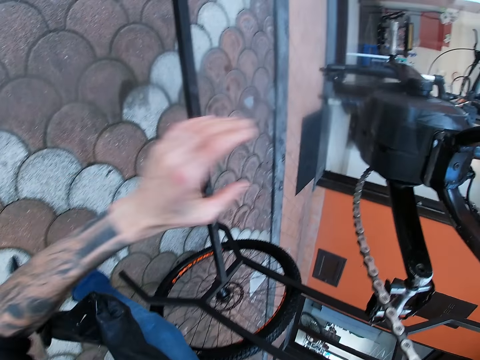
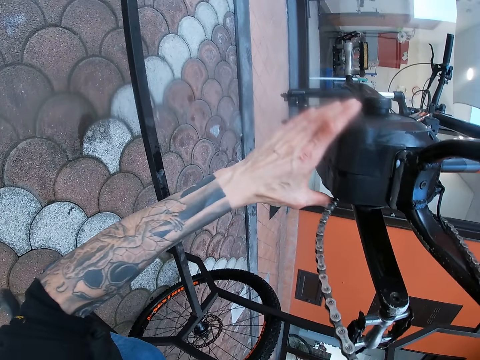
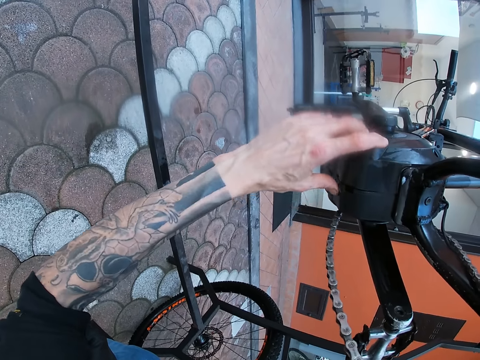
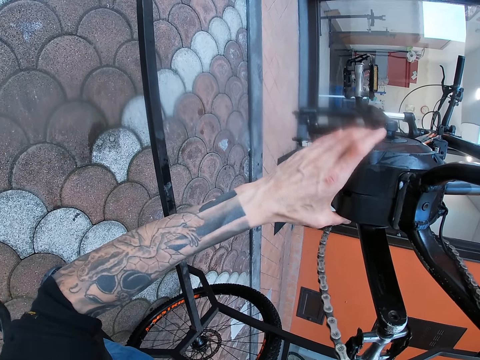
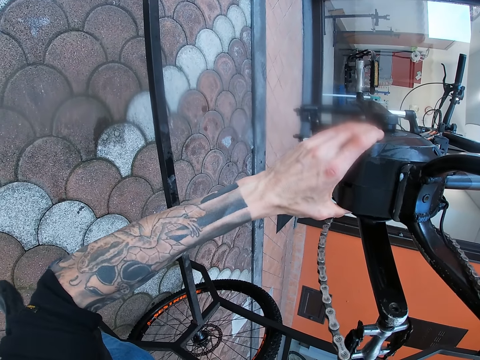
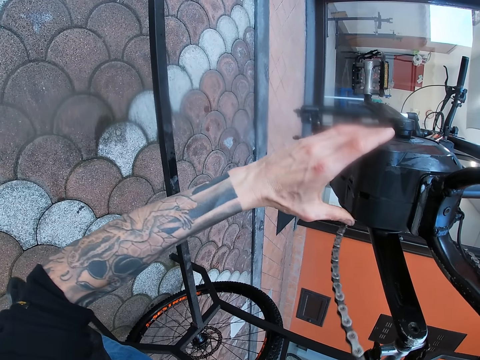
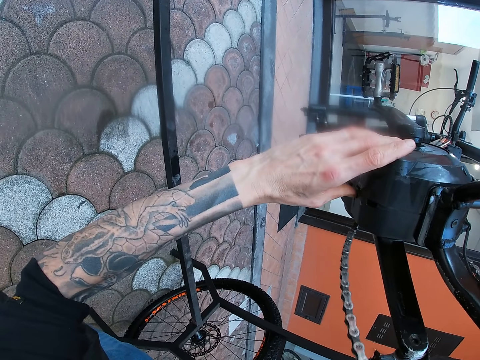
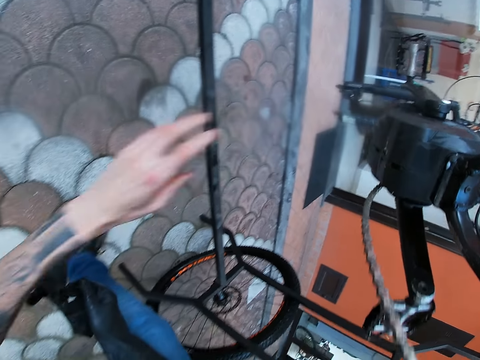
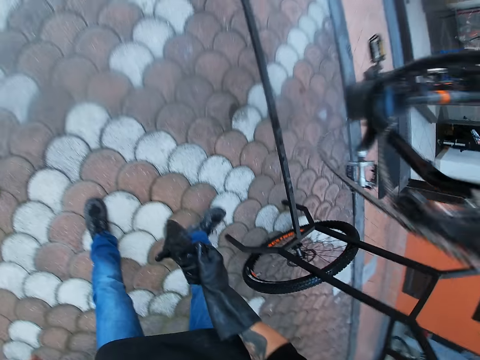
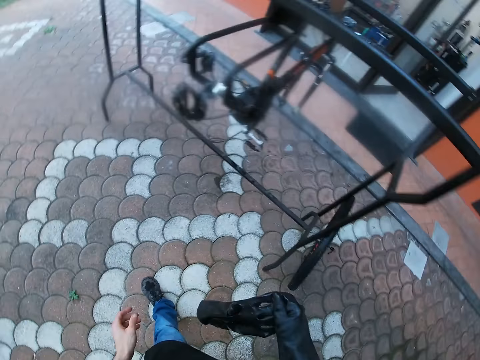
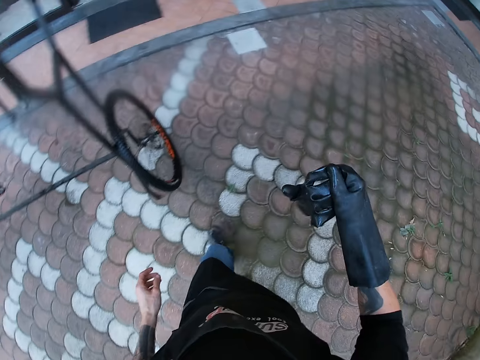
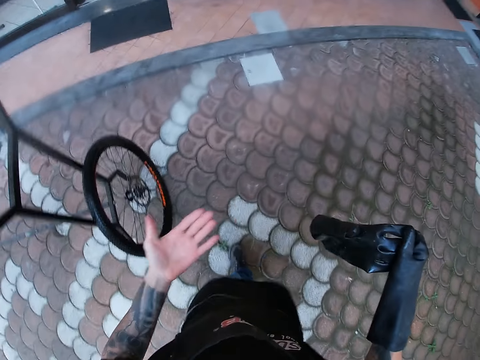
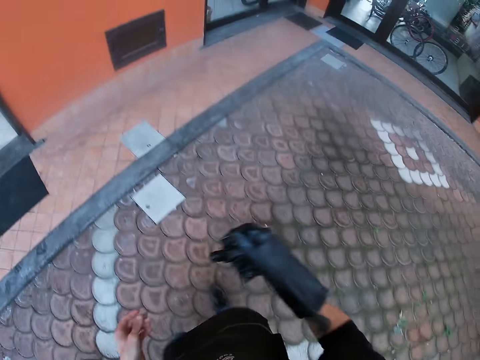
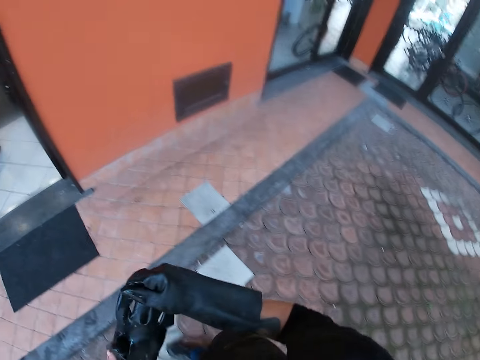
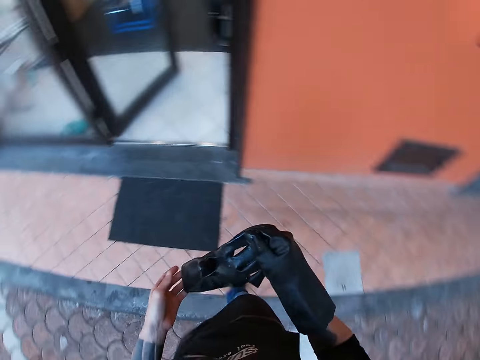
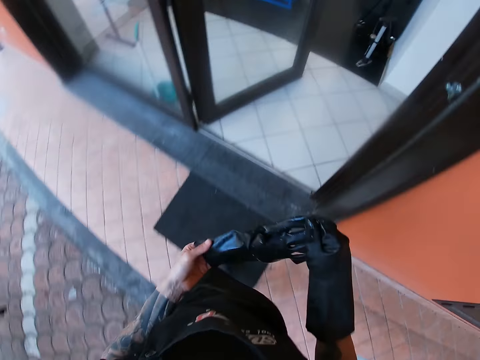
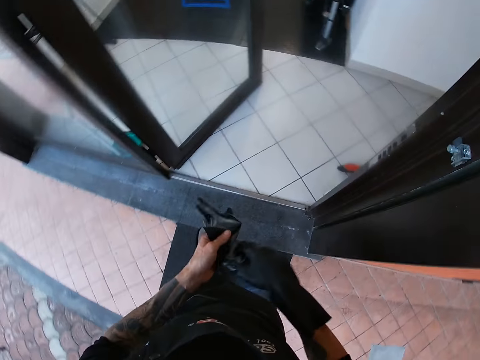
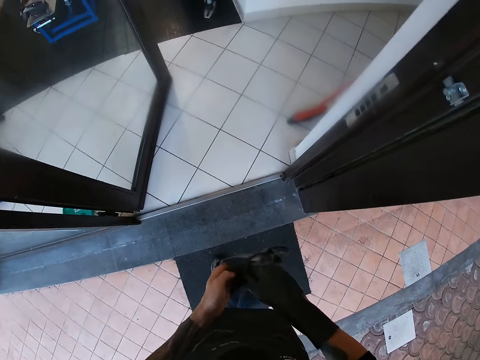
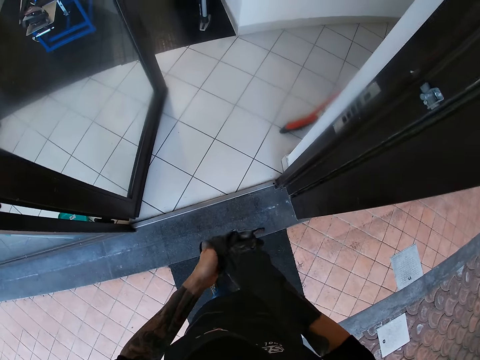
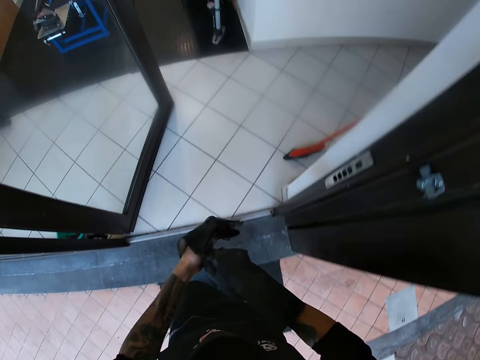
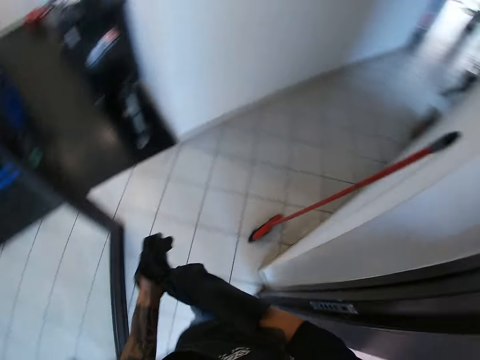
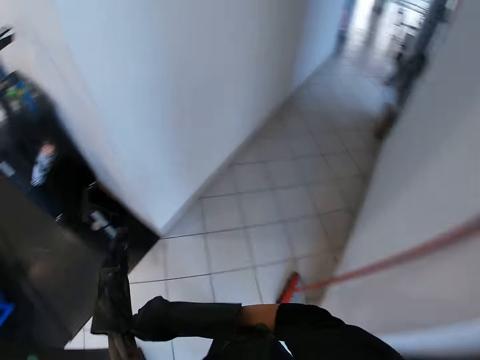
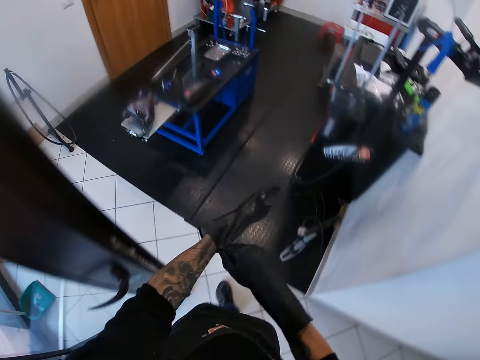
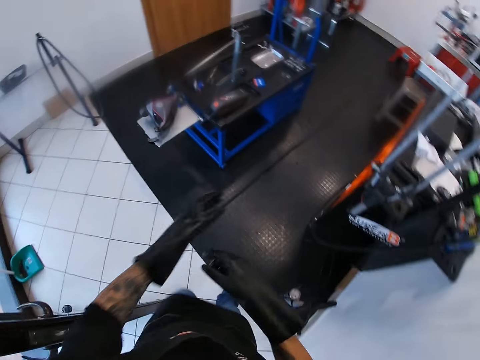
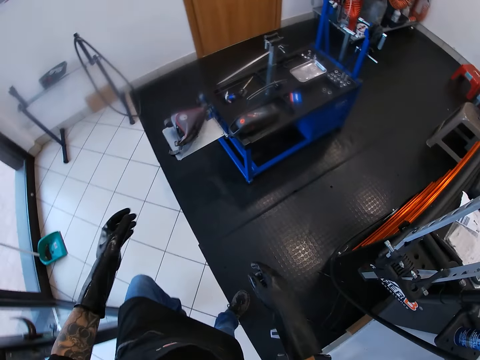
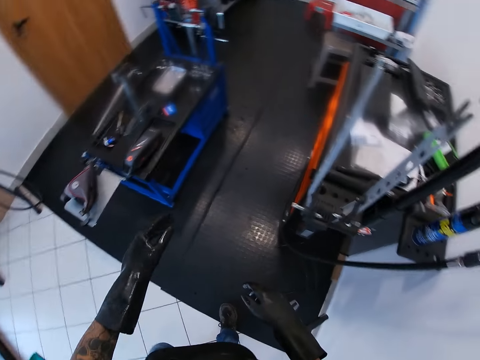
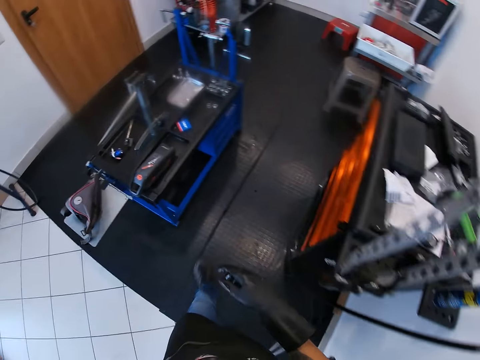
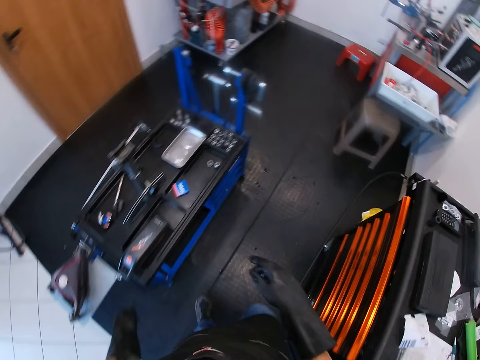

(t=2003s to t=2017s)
The camera wearer bends. He touches a machine with his left hand. He holds the crank. He walks around. He wears the glove on his left hand with his right hand. He walks back inside the workshop.

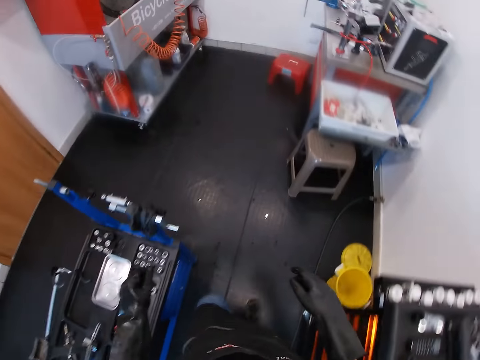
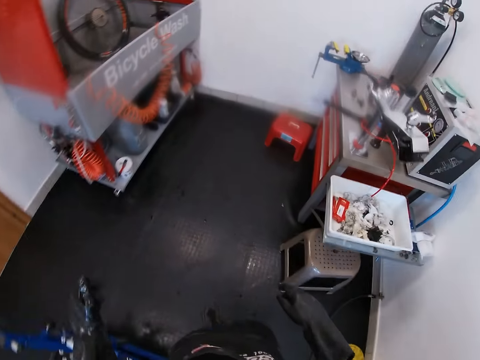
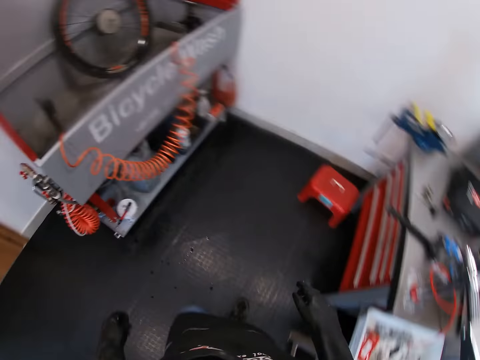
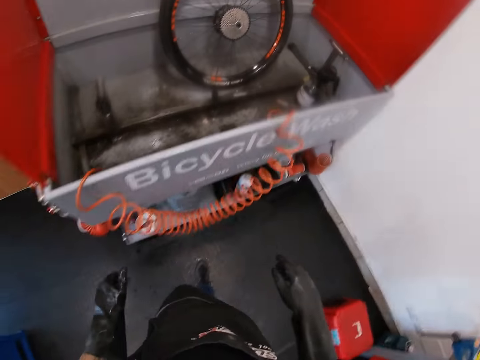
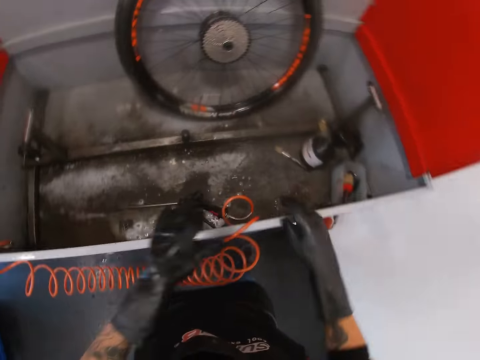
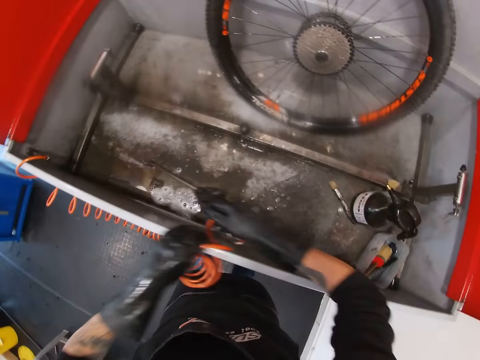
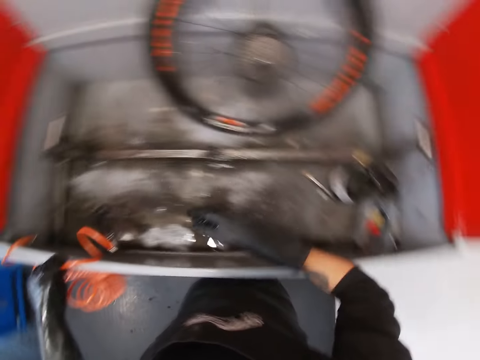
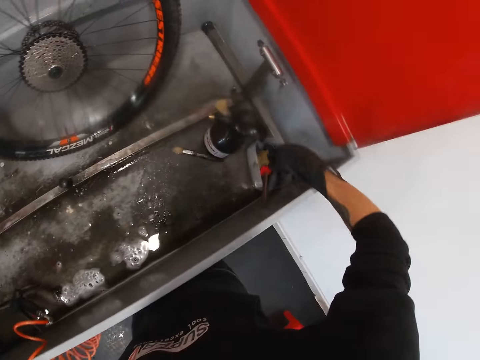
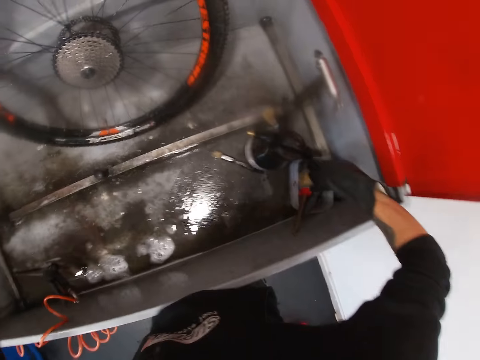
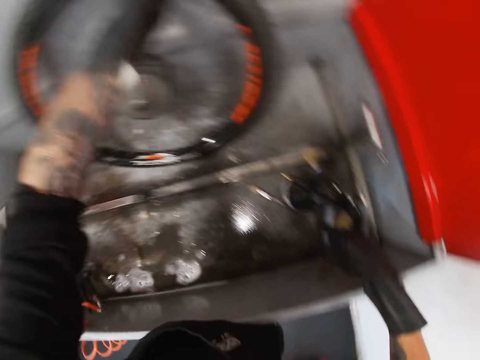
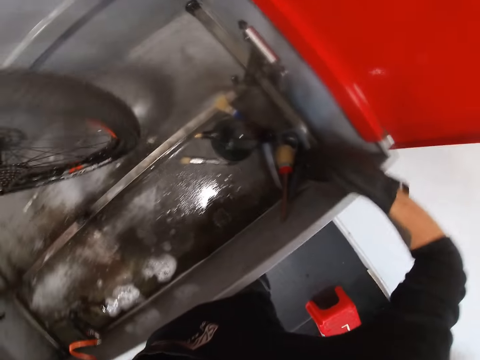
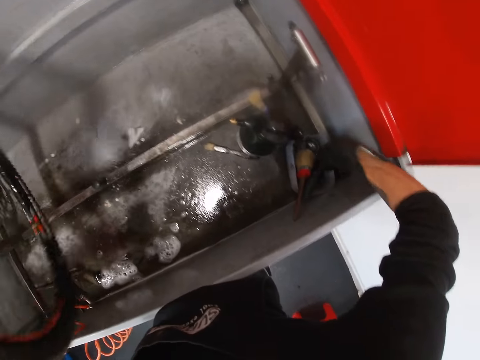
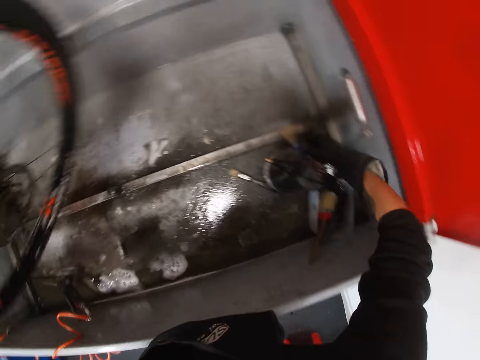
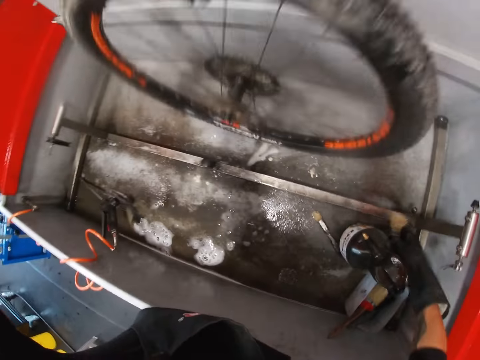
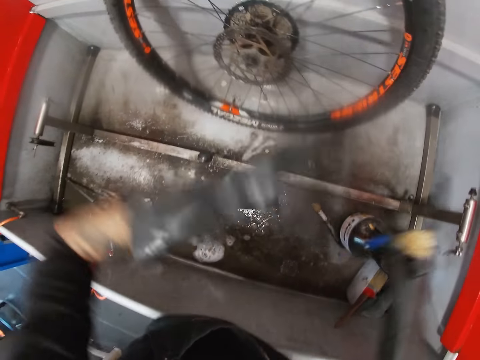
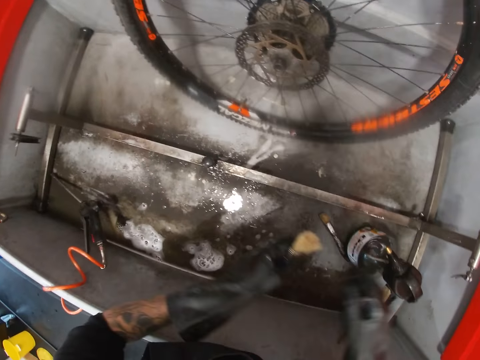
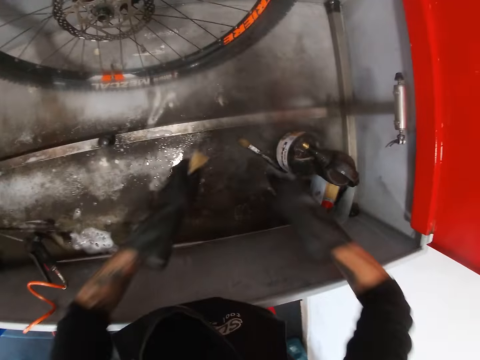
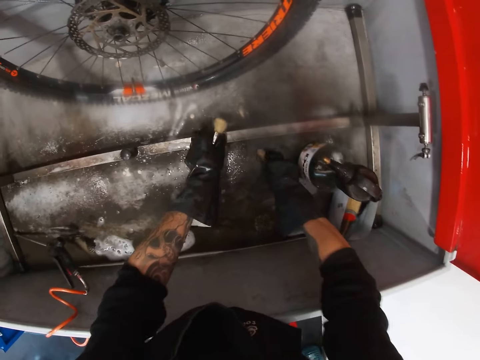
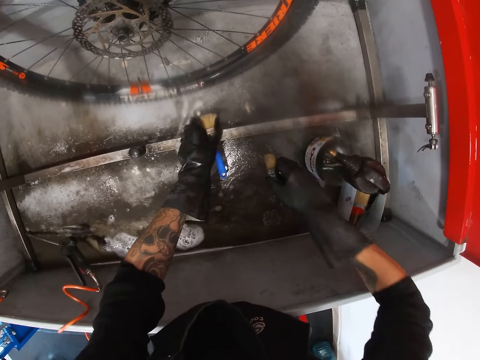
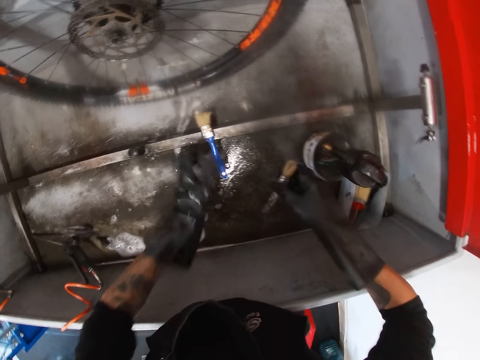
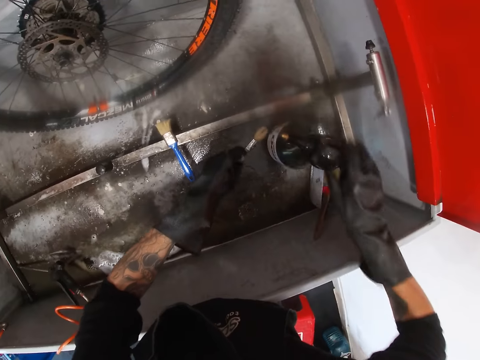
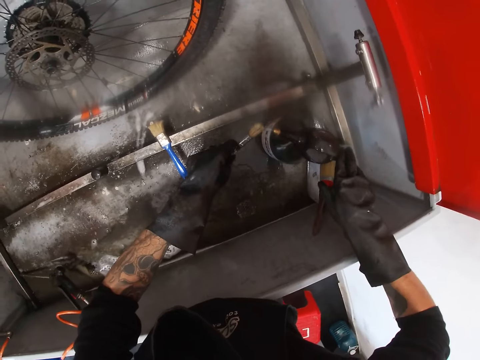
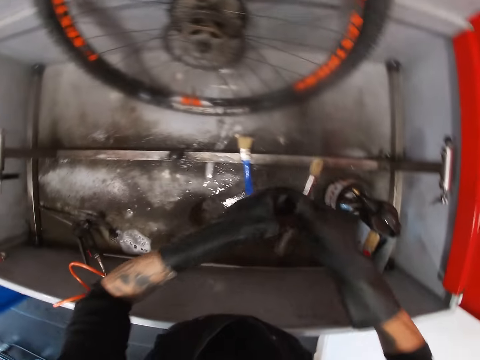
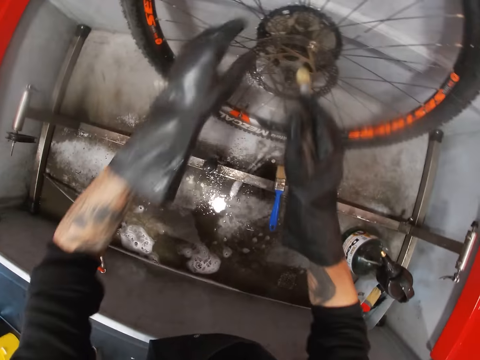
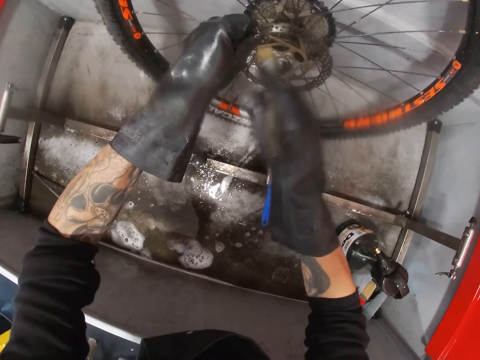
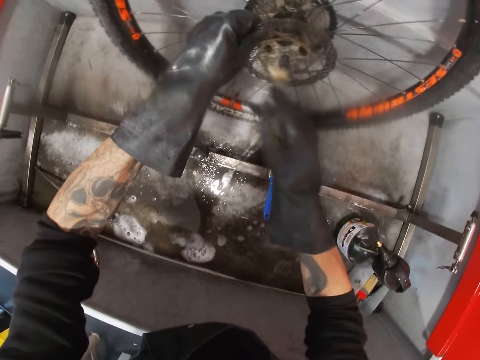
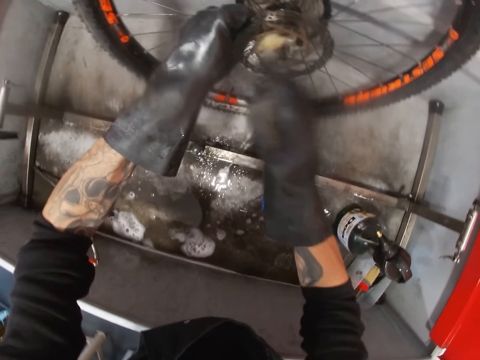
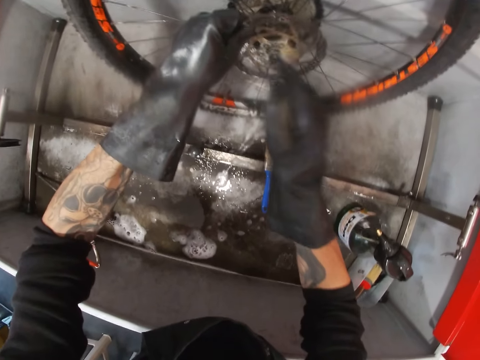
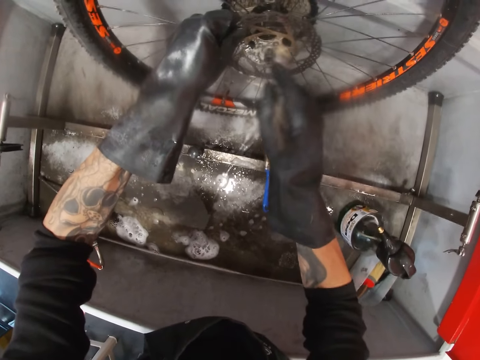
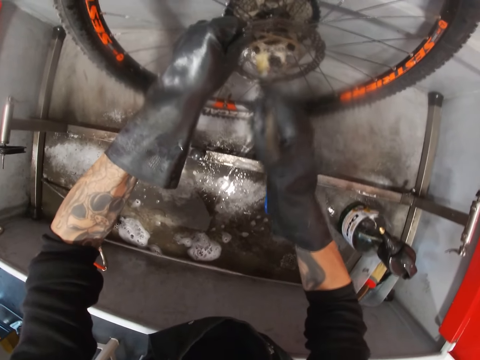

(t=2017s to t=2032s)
The camera wearer moves the sprayer with both hands. He turns the bicycle tire in the workstation over with his left hand. He picks up the wheel. He picks up a brush from the floor of the workstation with his right hand. He passes the brush from his right hand to his left hand. He picks up the brush from the floor of the workstation with his right hand. He drops the brush on the floor of the workstation with his right hand. He passes the brush from his right hand to his left hand. He sprays soap on the brush in his left hand with the liquid soap in his right hand. He passes the brush from his left hand to his right hand. He washes the cogset with the brush in his right hand.
